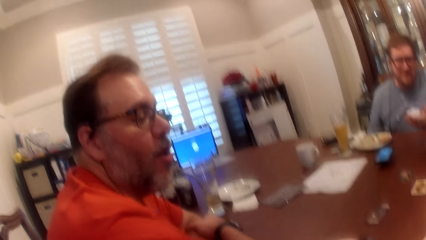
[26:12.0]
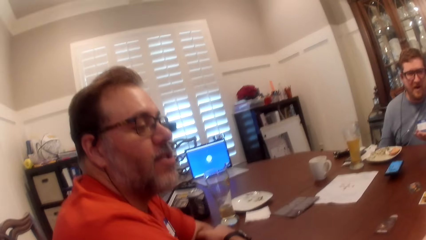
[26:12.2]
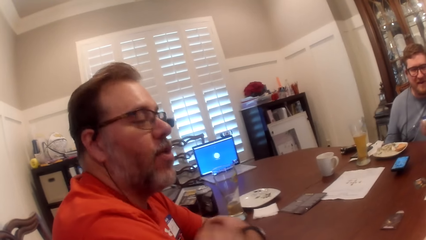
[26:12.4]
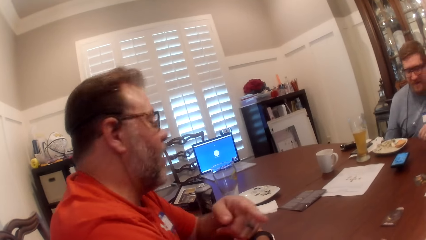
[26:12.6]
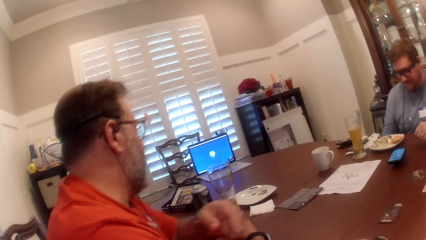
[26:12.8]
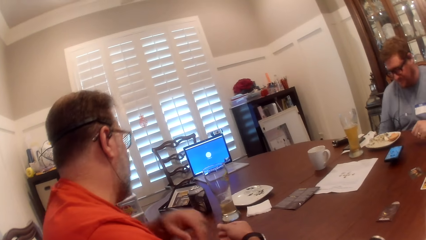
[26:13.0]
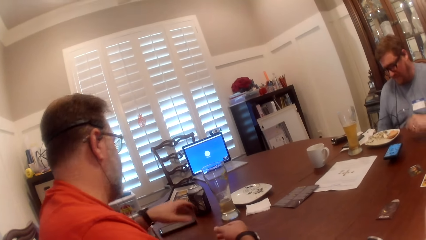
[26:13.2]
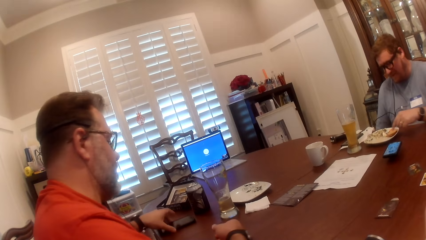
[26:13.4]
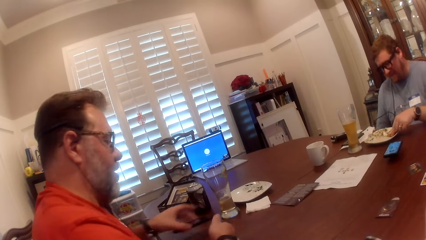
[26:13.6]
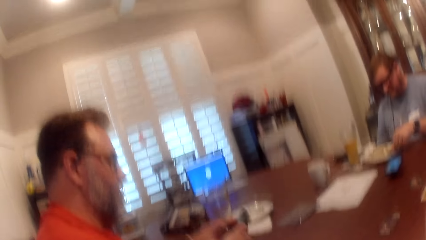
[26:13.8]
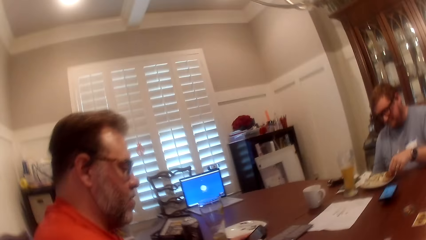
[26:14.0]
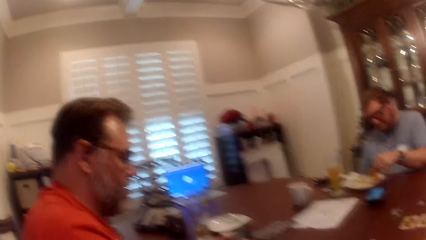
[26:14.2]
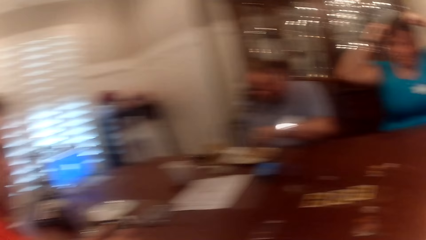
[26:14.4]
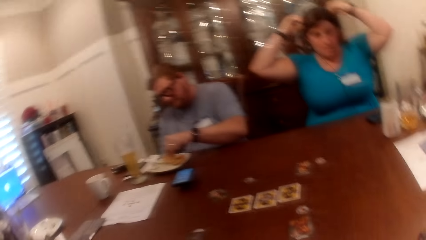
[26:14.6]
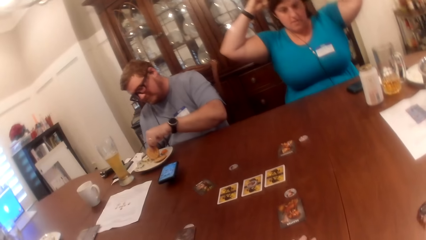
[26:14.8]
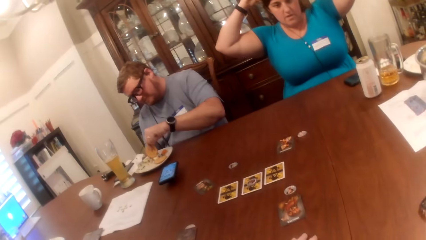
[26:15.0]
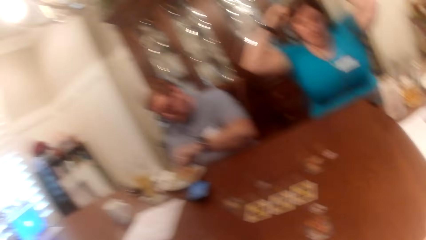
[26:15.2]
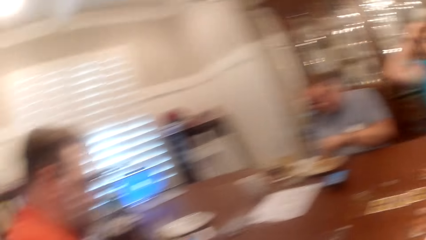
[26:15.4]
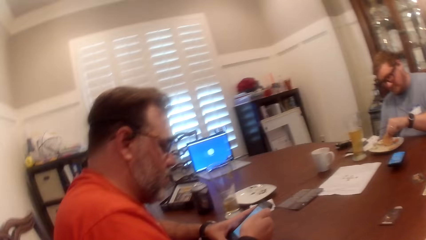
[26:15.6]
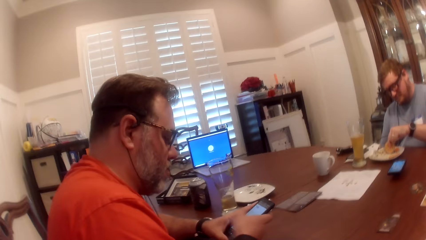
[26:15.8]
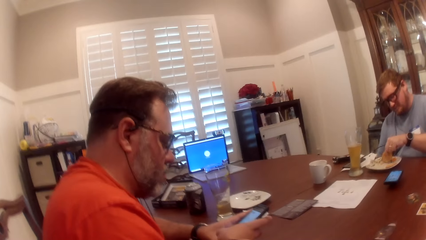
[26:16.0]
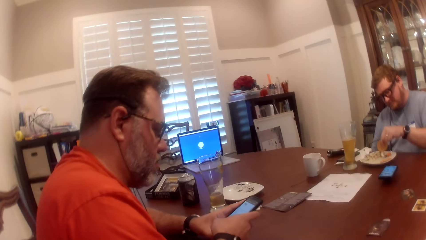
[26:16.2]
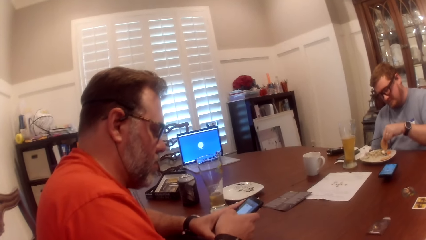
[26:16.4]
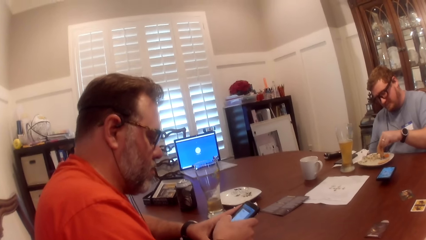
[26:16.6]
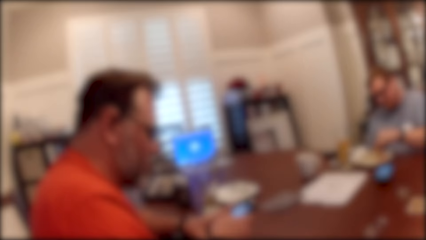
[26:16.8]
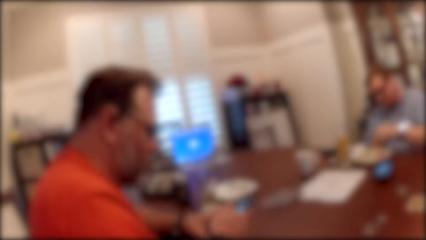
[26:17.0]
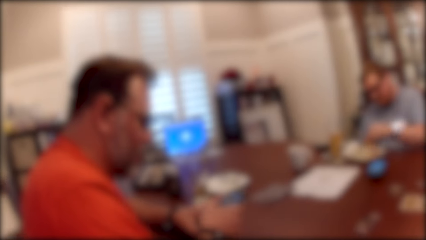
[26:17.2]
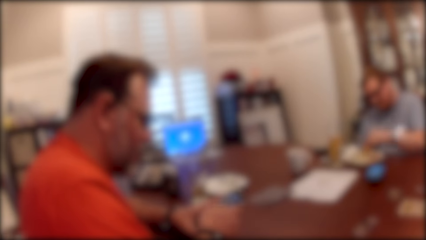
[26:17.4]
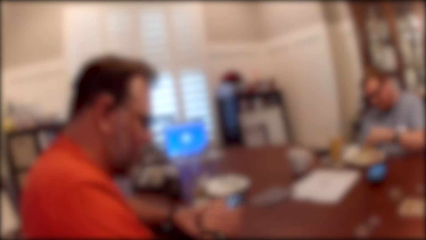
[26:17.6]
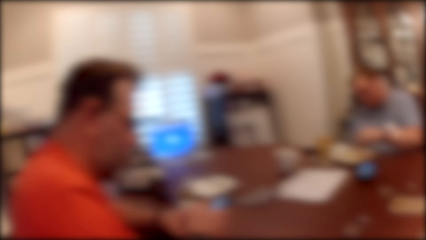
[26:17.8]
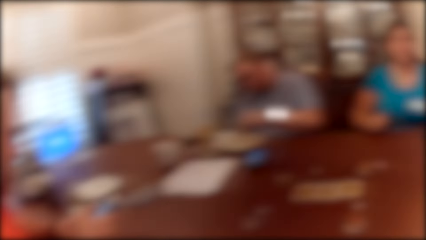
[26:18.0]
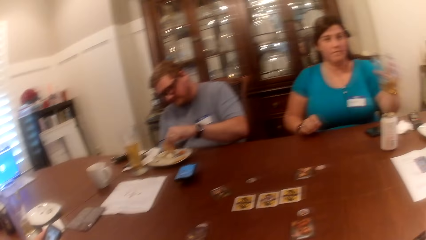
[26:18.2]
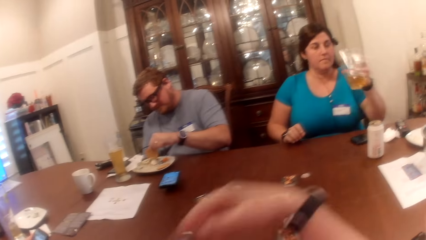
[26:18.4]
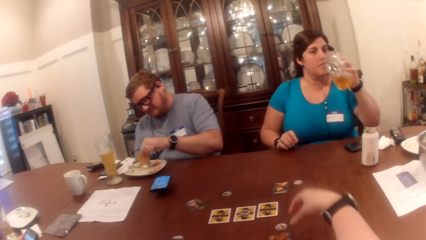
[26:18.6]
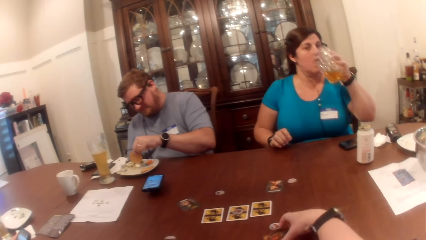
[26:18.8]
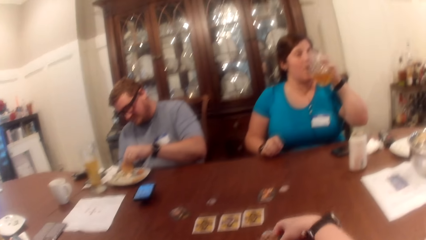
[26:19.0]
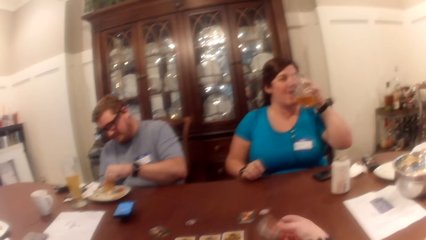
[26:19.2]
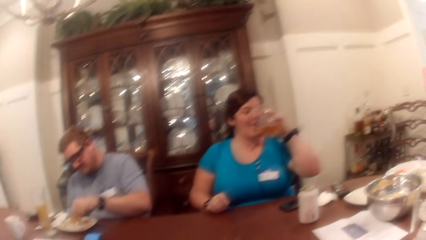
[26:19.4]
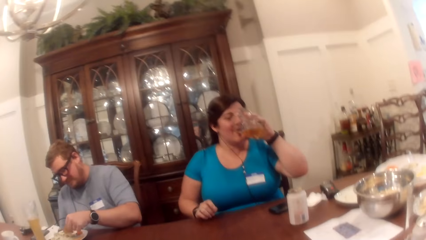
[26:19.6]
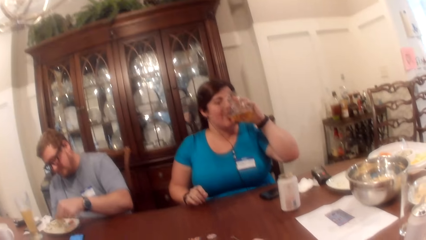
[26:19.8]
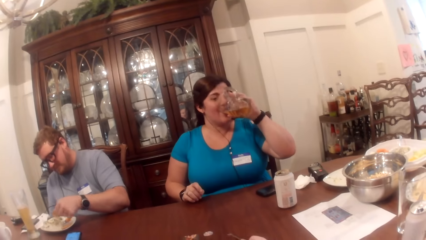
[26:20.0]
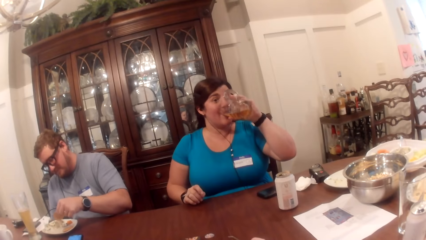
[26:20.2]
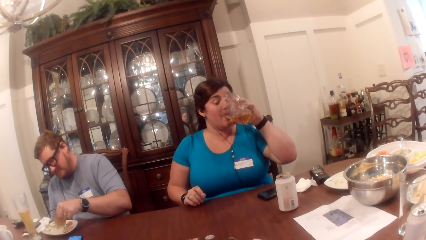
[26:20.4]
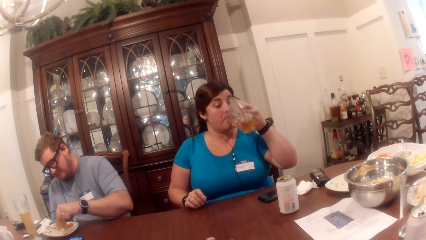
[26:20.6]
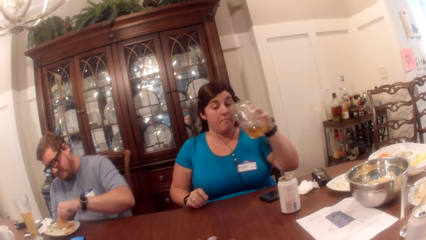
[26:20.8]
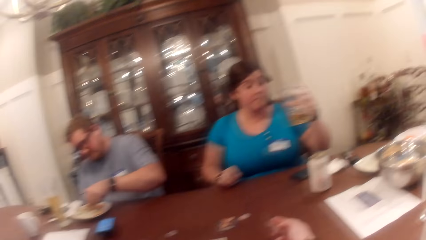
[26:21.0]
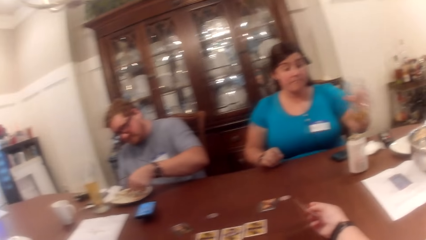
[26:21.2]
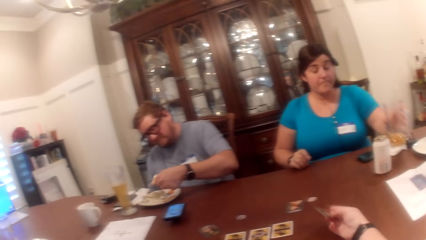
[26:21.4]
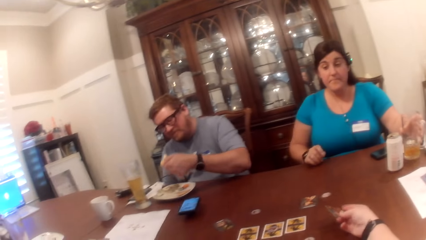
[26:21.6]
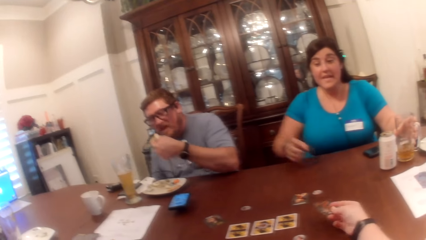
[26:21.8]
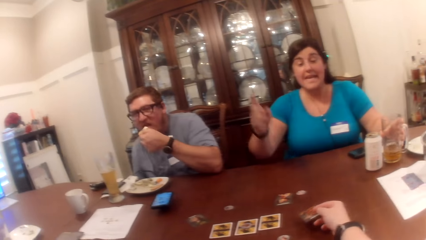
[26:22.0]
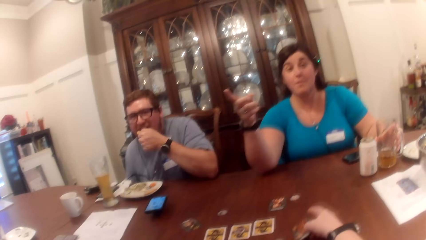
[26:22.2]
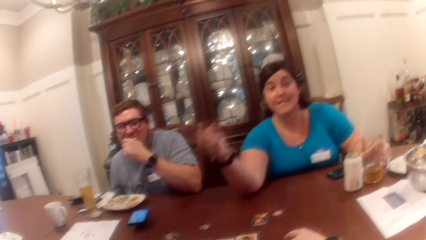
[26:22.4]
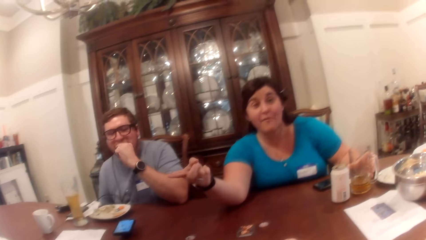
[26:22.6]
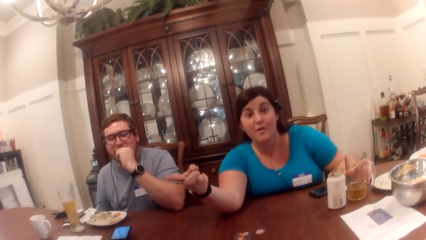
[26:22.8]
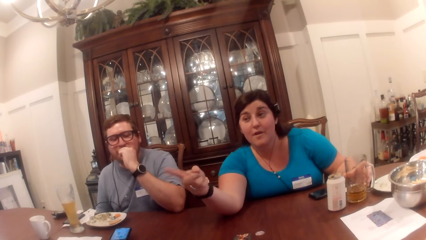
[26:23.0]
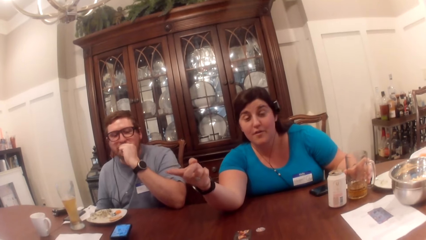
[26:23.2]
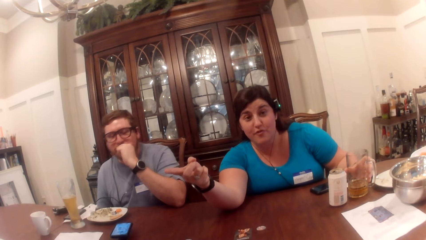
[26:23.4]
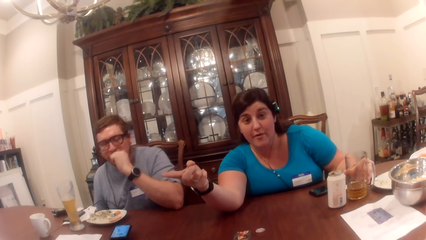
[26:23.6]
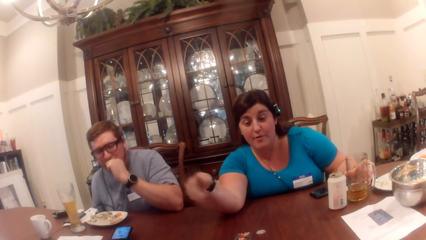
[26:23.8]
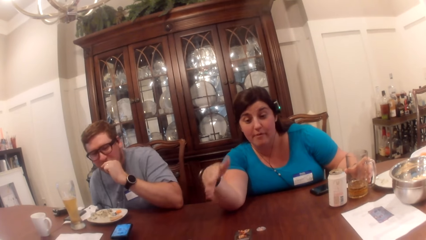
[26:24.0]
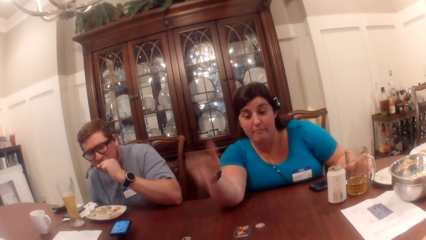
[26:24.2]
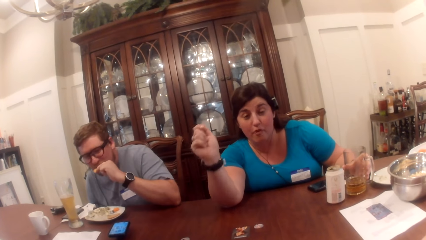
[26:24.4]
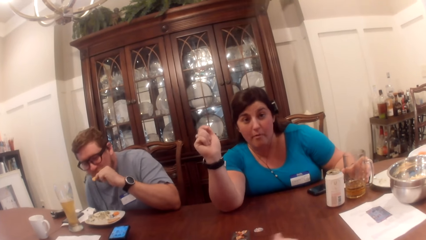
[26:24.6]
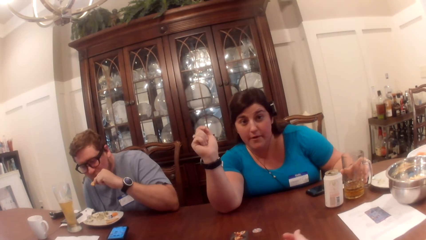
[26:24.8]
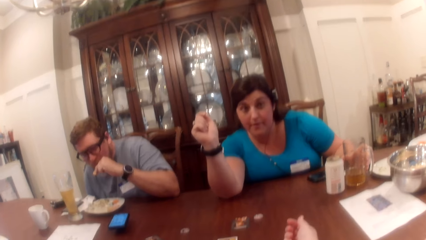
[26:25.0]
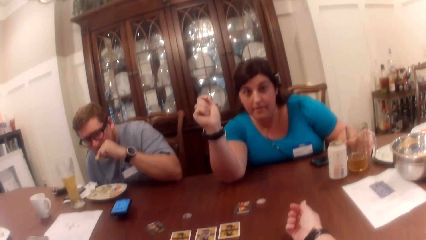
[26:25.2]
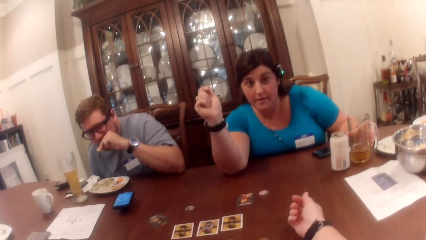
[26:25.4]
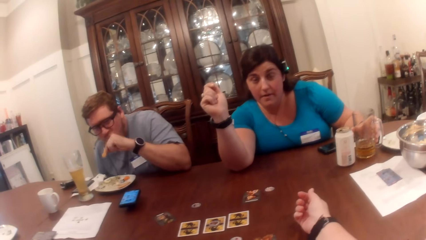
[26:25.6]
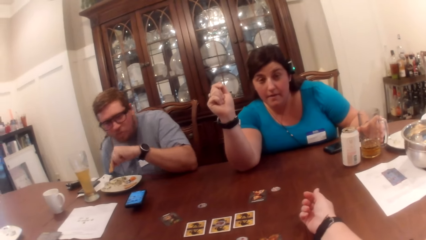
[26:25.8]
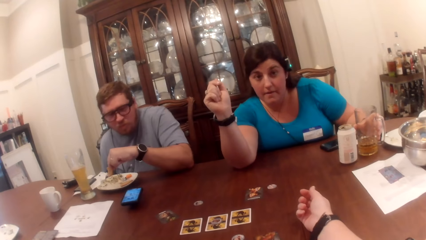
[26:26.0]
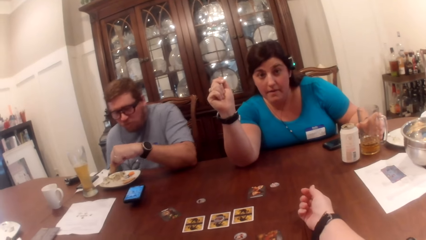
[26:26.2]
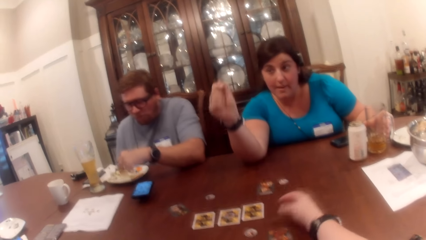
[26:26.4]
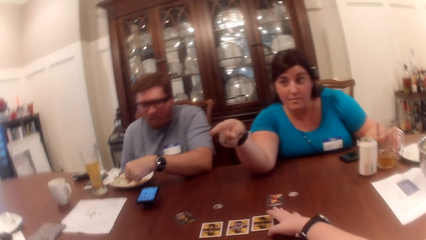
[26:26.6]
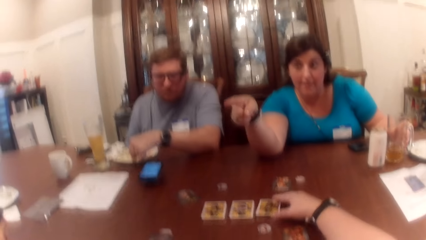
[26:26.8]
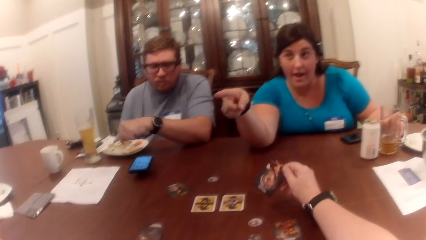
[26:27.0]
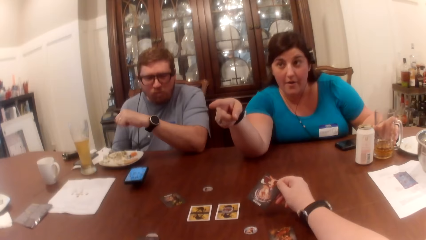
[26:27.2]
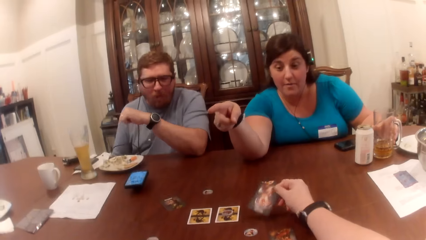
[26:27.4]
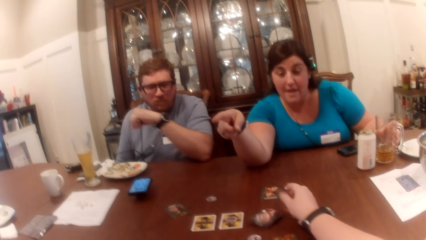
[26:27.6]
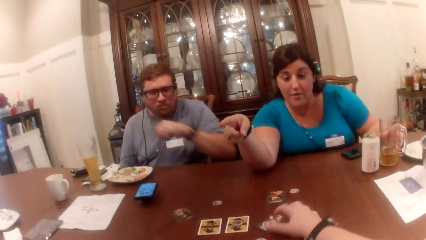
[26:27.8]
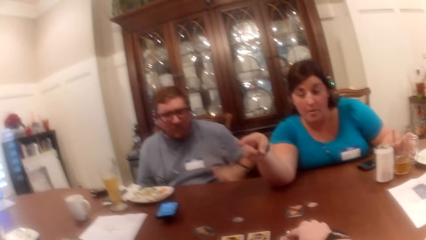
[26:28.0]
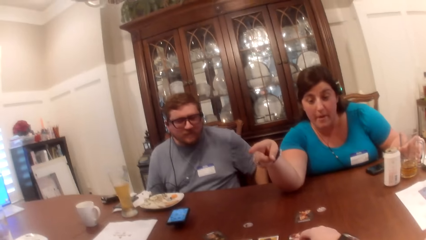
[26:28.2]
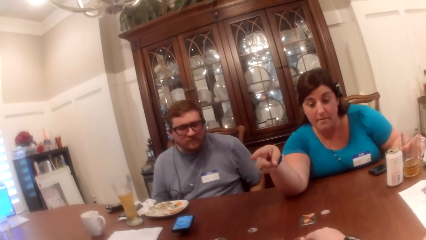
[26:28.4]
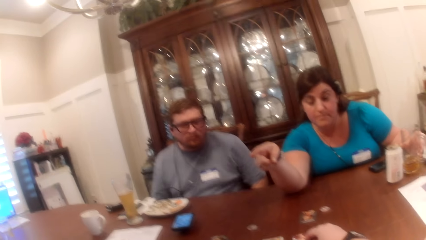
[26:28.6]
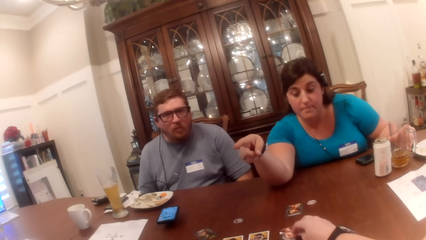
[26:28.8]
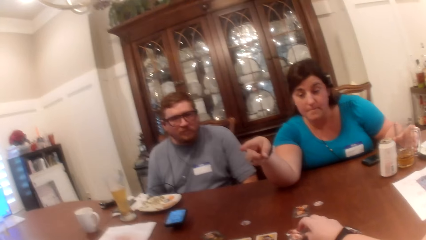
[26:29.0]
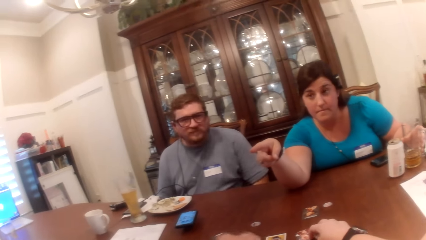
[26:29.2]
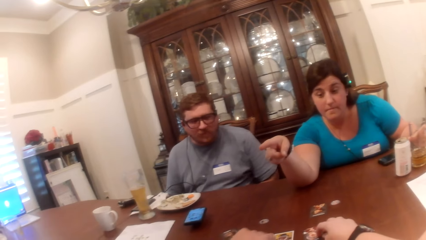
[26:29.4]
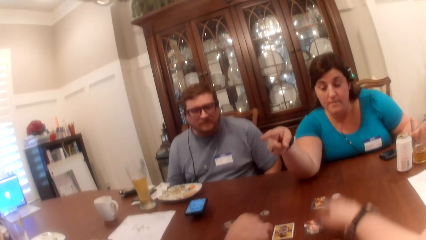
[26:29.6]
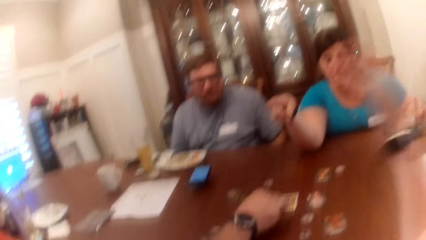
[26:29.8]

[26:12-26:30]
A man picks the phone from the table with his left hand and holds the phone with both hands. Another man picks a piece of cake from the plate on the table with his left hand. The first man operates the phone with his right thumb. A woman takes a drink from the cup of drink in her left hand. The camera wearer picks a card from the table with her right hand. The woman drops the cup of drink in her left hand on the table. The camera wearer turns the card on the table. She drops the card in her right hand on the table. The other man eats the piece of cake in his left hand. The woman points at the first man with her right hand. The camera wearer flips a card on the table with her right hand. The other man drops the piece of cake in his left hand in the plate on the table. The camera wearer adjusts the card on the table with her right hand.
